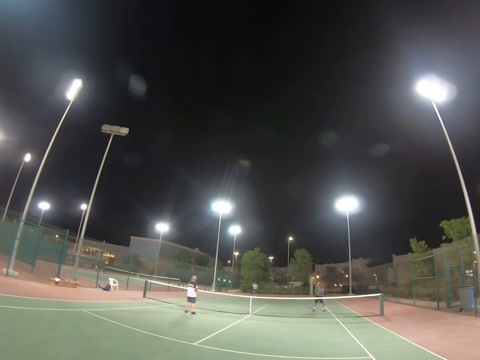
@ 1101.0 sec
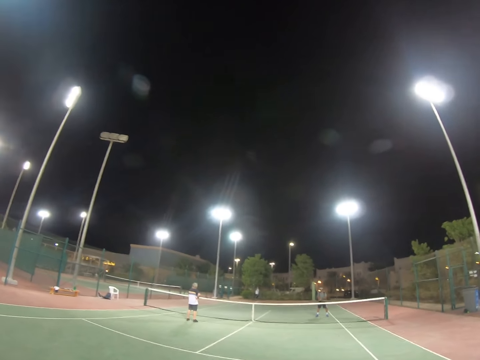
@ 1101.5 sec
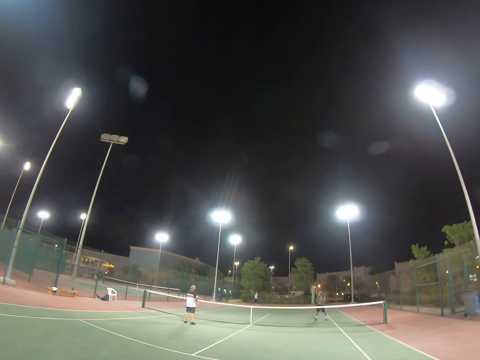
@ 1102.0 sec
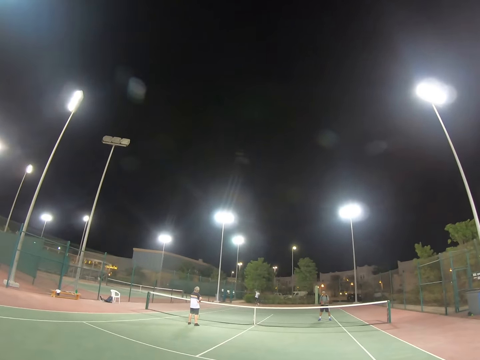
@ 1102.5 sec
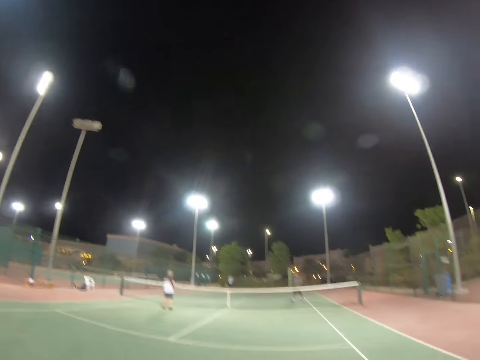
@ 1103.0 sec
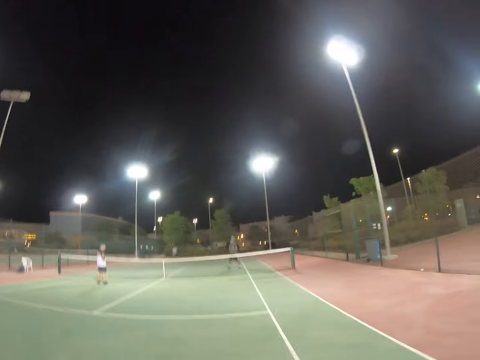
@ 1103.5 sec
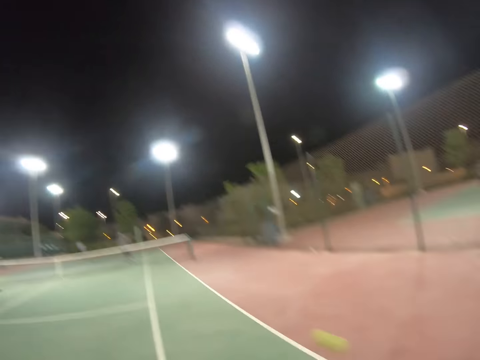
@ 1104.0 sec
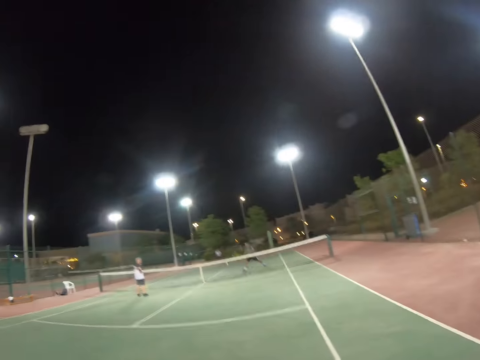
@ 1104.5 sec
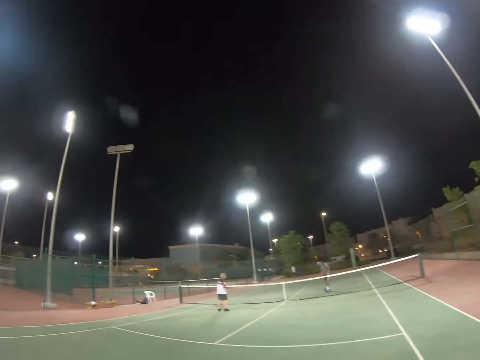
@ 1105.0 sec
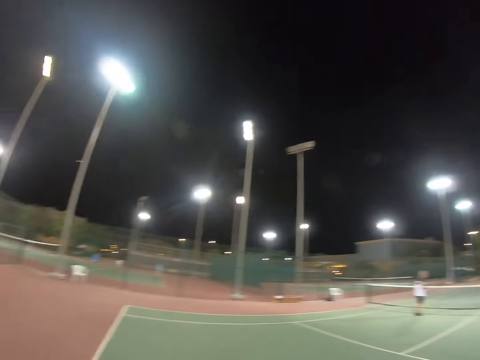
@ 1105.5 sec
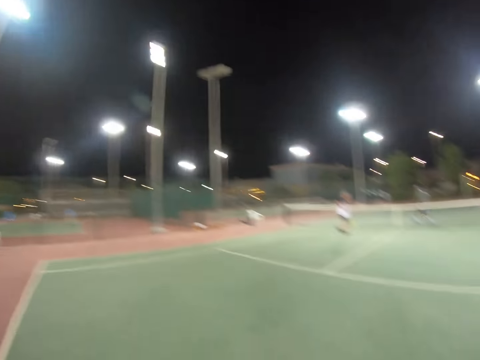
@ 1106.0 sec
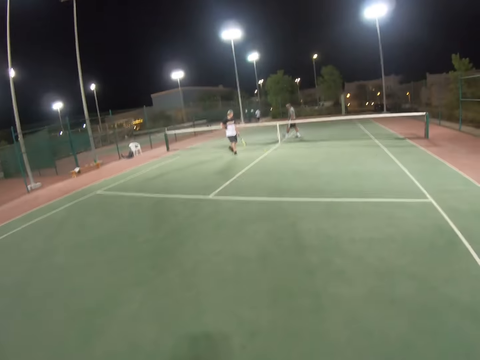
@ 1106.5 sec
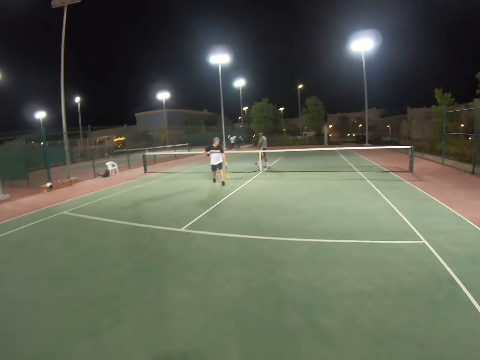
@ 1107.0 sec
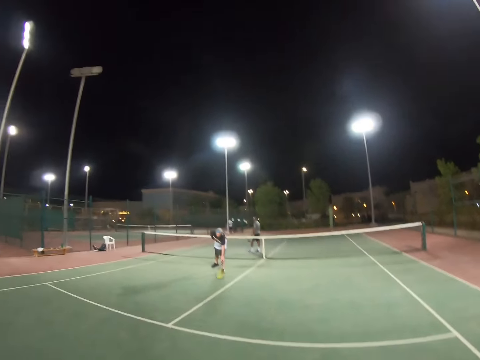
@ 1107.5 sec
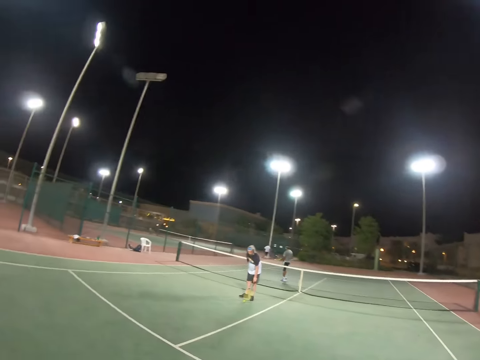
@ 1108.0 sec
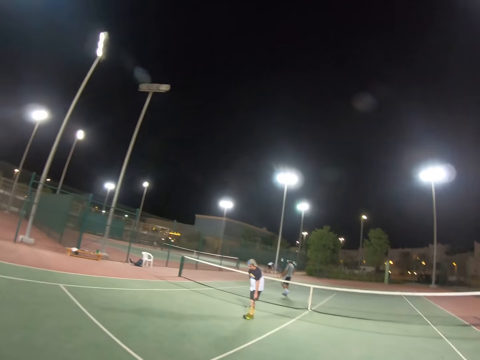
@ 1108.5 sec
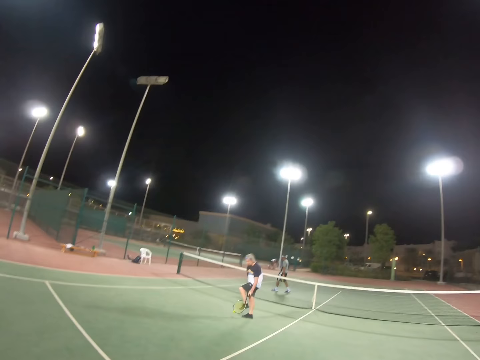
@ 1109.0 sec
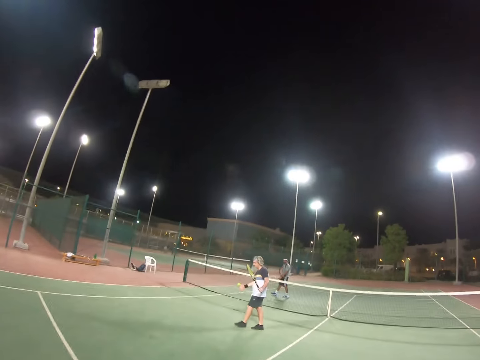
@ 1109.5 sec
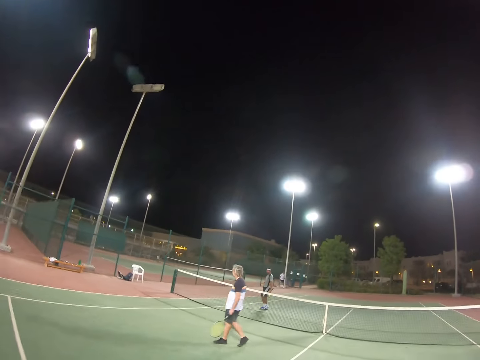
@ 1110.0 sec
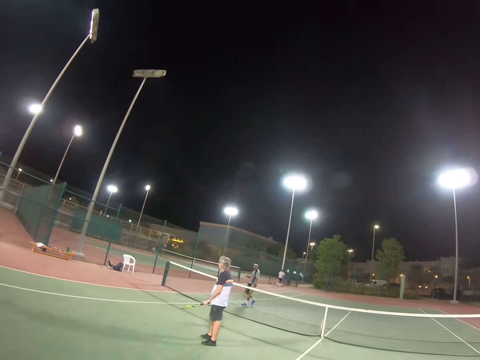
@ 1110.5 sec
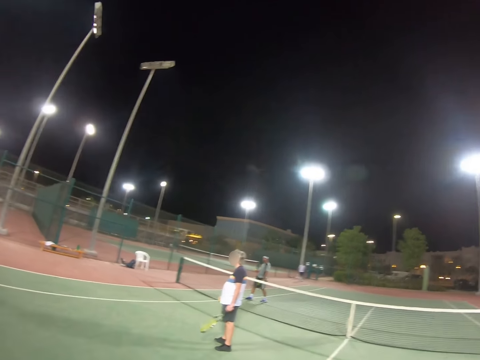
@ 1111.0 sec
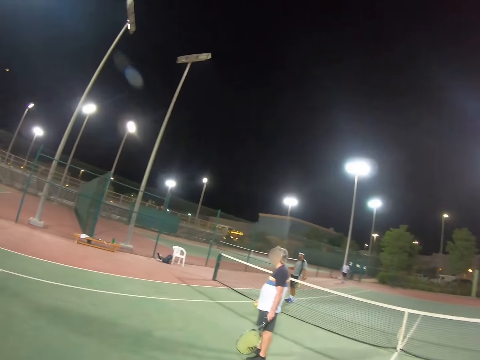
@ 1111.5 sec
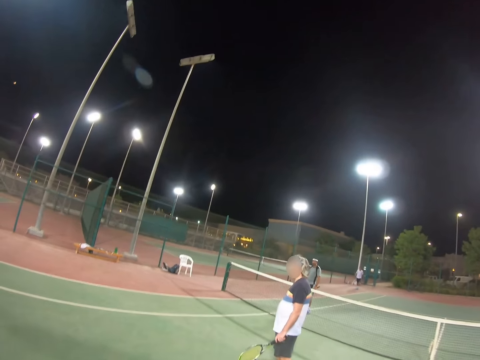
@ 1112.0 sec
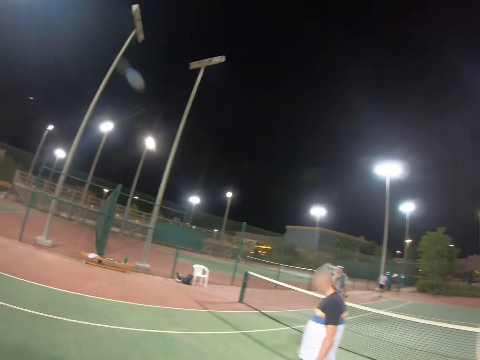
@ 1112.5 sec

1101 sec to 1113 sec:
A man serves the ball. The camera wearer hits the ball. Another man walks. A third man walks. The second man lifts the tennis ball from the ground with the racket. The third man walks on the tennis court. The second man walks on the tennis court. The first man walks.

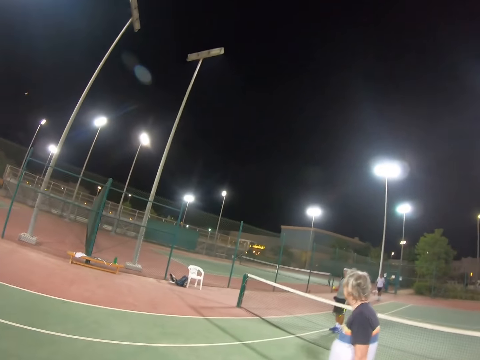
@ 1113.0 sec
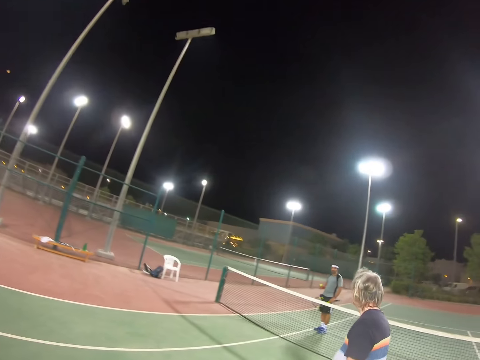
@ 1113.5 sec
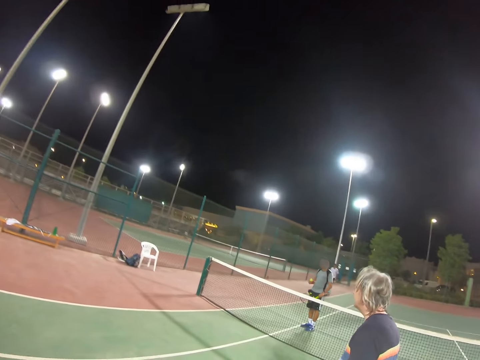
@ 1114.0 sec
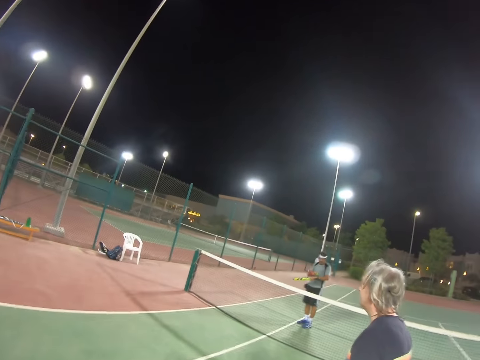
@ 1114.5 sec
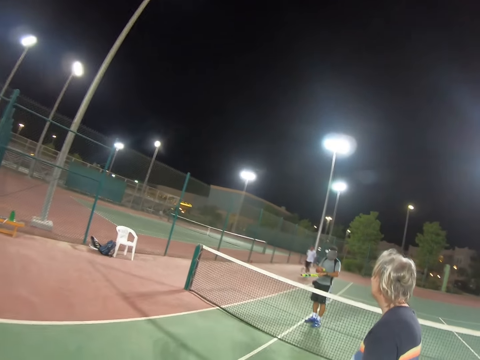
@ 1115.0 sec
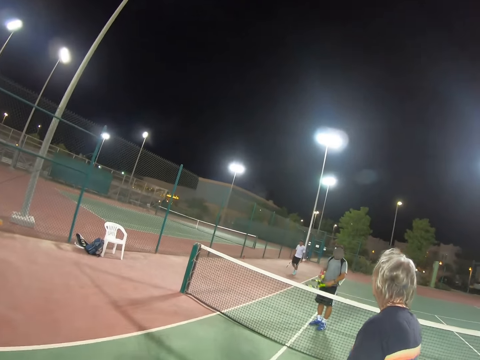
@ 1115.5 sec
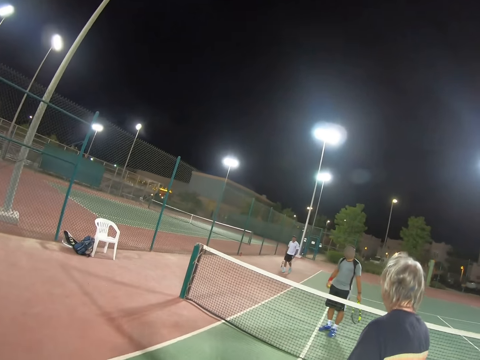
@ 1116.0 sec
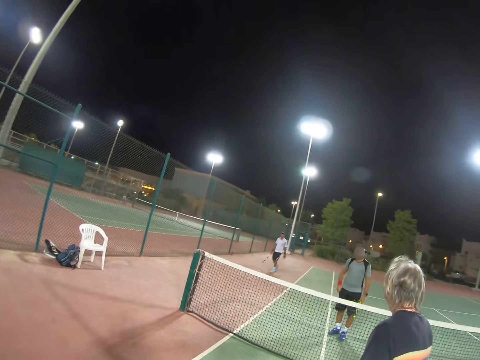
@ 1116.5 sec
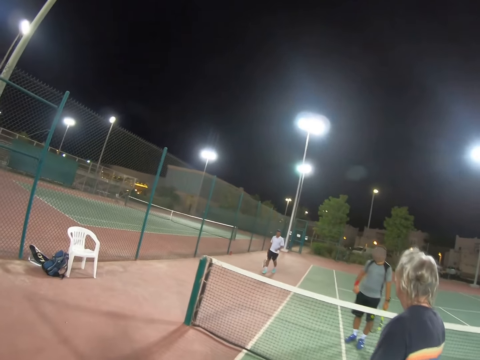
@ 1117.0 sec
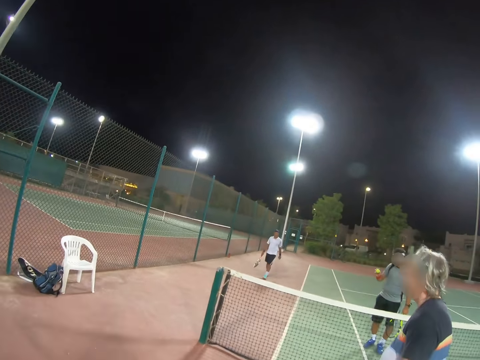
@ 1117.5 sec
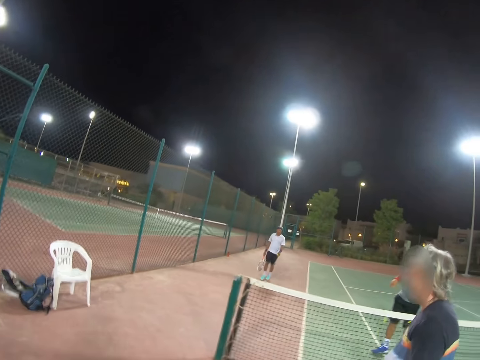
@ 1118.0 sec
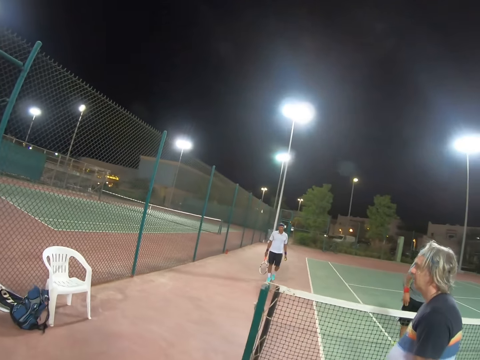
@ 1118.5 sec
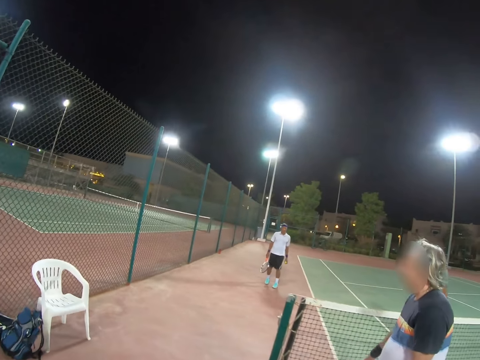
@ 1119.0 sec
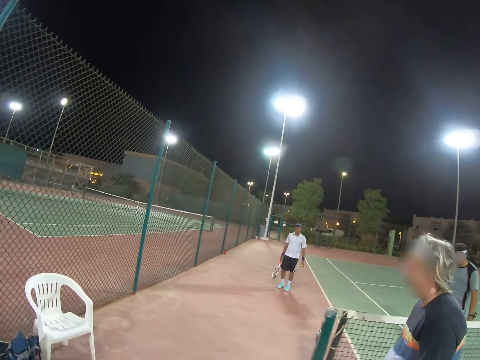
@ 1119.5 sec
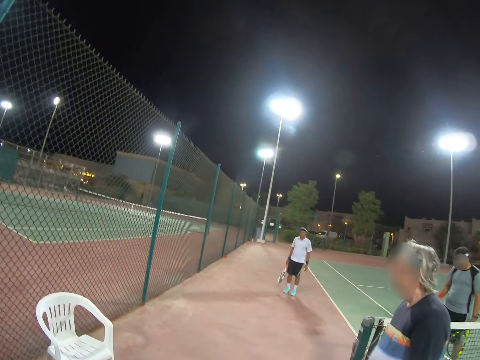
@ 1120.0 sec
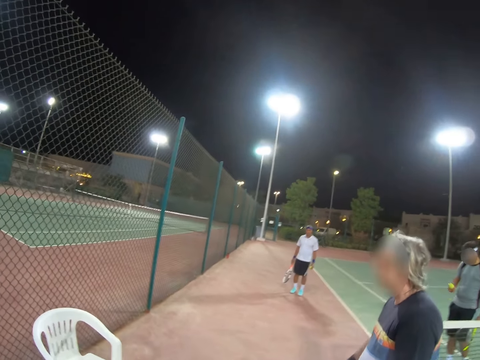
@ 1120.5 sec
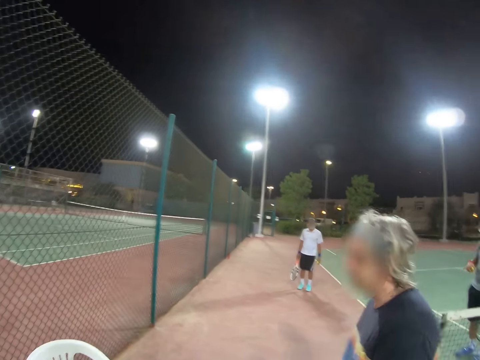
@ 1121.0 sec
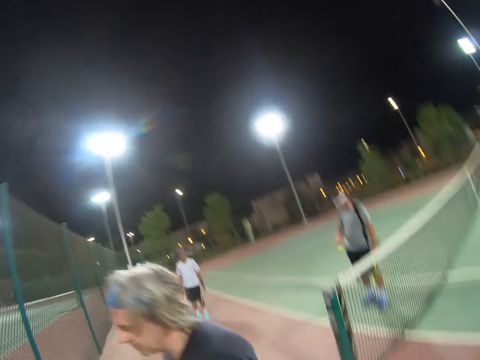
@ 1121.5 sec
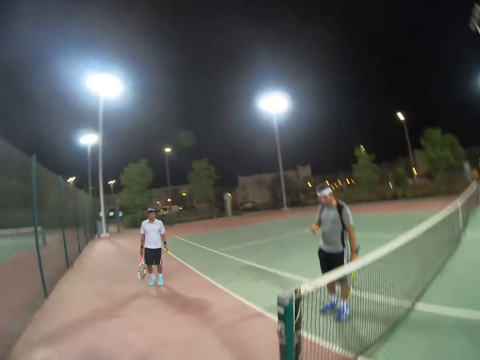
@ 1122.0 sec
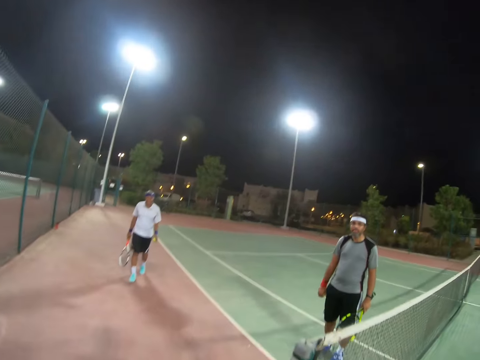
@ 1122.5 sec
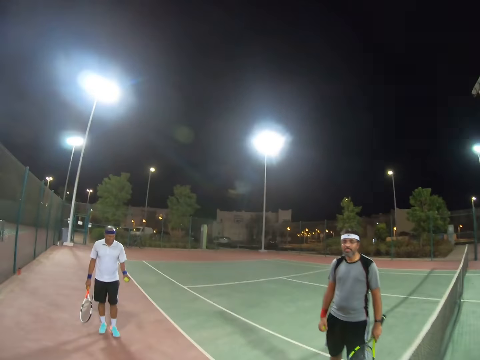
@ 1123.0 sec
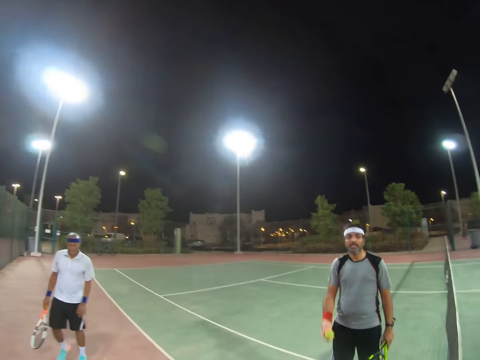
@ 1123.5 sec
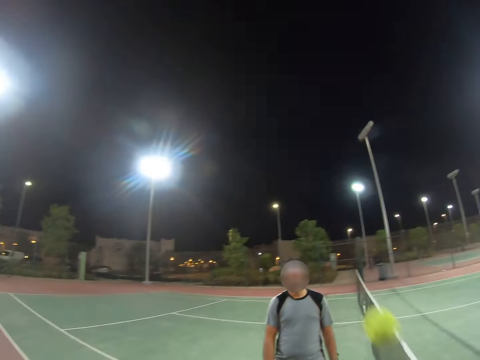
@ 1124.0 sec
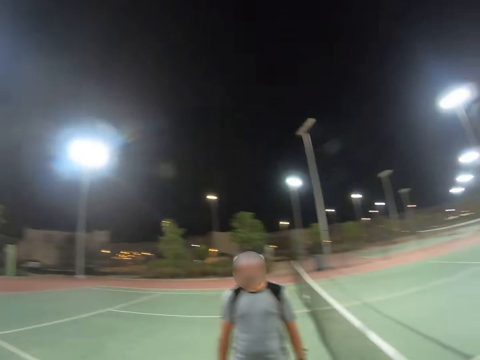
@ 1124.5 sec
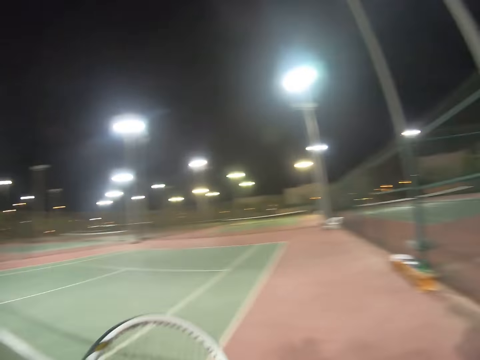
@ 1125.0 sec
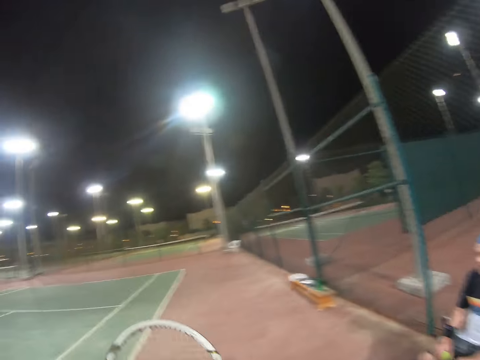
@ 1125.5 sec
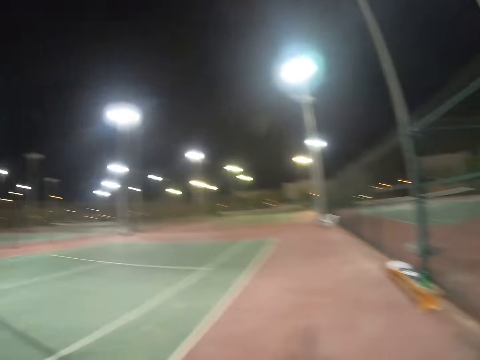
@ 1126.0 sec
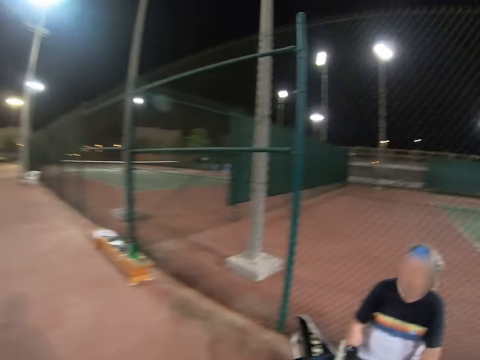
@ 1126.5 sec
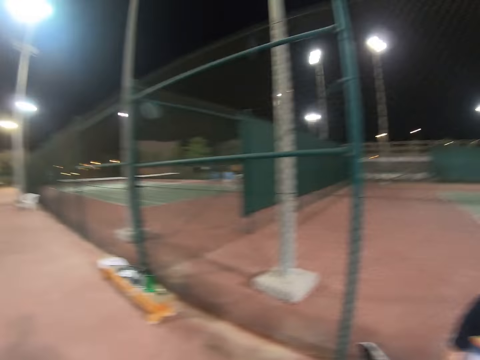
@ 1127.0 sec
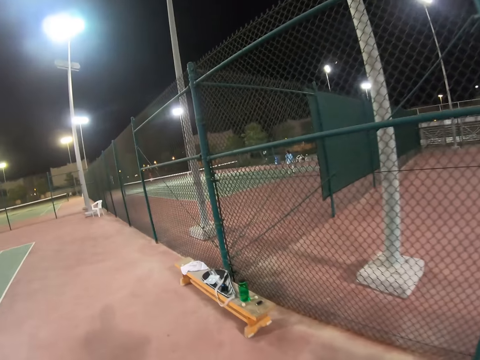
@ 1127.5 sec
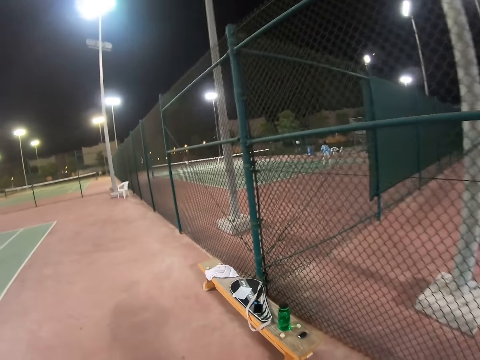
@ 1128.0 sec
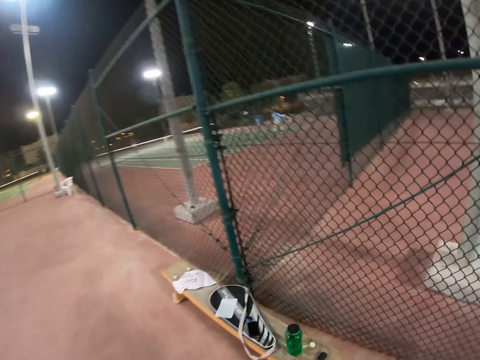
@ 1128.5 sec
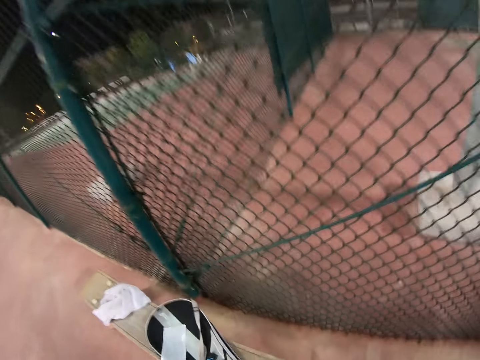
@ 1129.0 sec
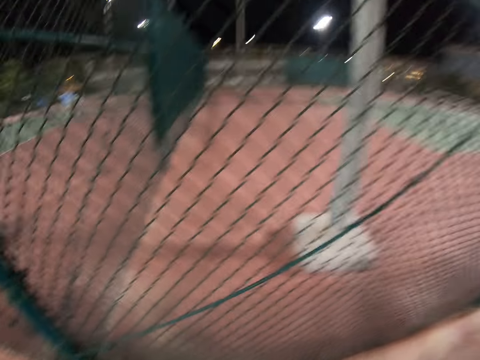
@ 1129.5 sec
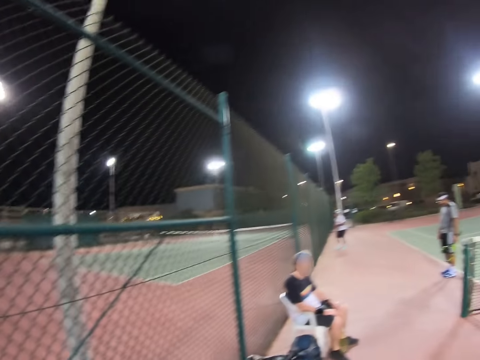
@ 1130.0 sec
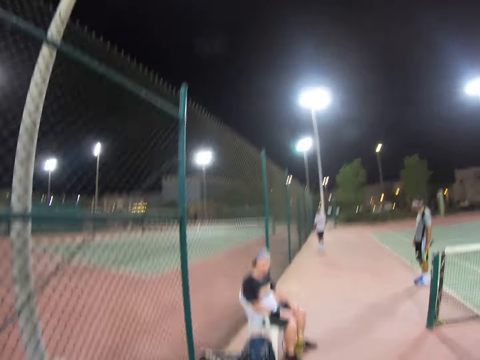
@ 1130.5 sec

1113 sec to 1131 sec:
A man looks at another man. The second man stops at the net and looks at his wrist. The second man bounces the ball on the ground. A third man stops. The camera wearer walks past the net. A person plays with the ball. The second man throws the ball to the camera wearer. The camera wearer raises the racket, walks to the bench, and picks up something from the bench. Another person throws the ball down.
